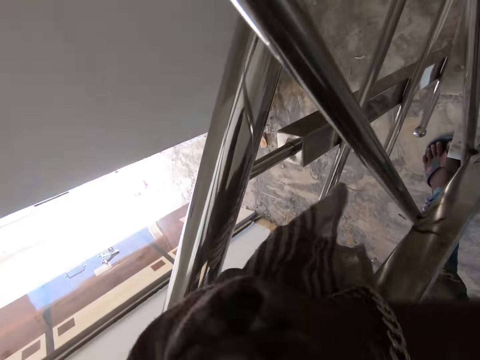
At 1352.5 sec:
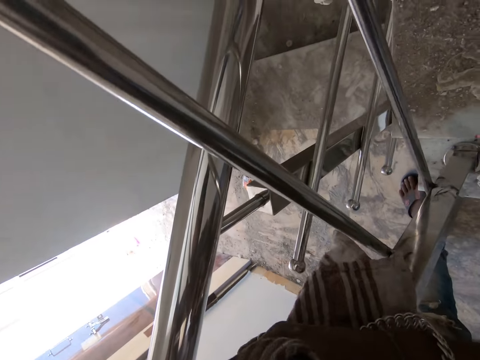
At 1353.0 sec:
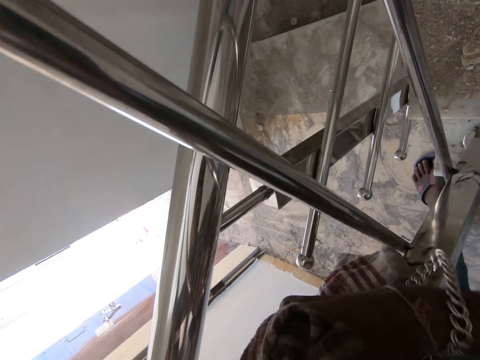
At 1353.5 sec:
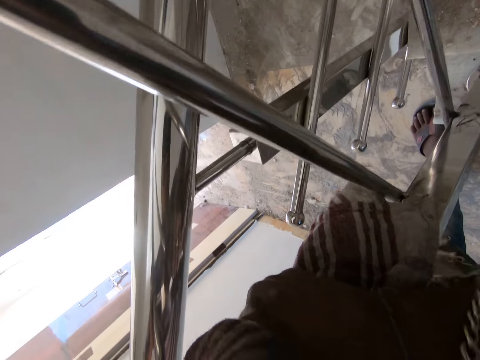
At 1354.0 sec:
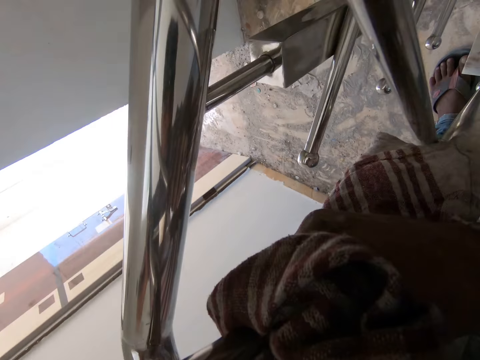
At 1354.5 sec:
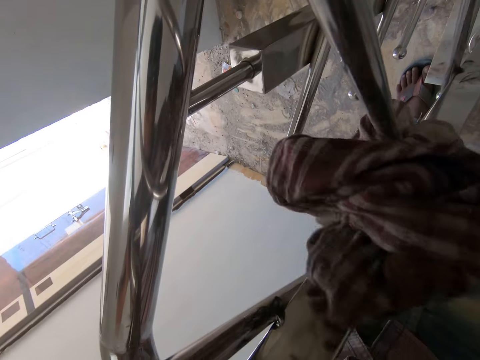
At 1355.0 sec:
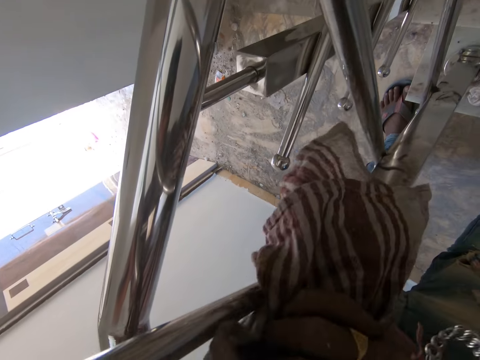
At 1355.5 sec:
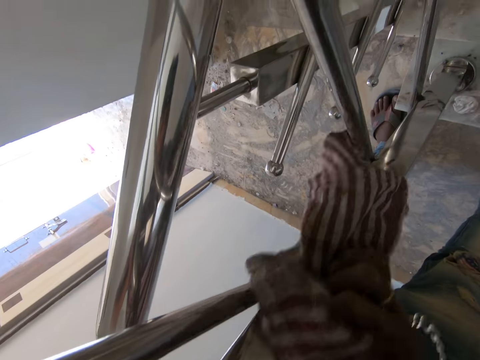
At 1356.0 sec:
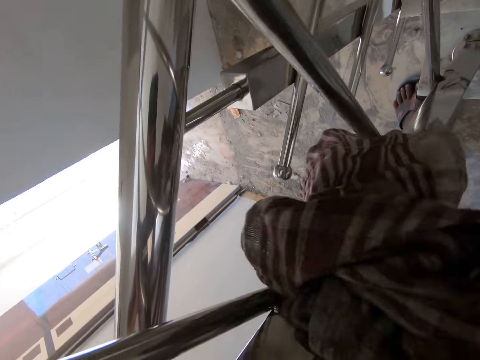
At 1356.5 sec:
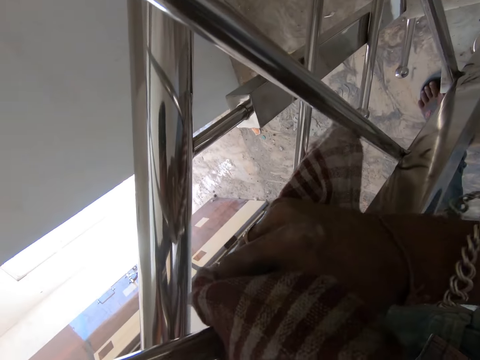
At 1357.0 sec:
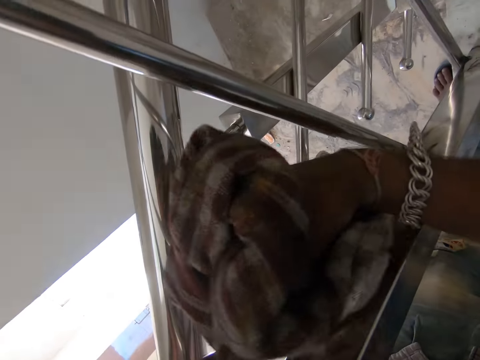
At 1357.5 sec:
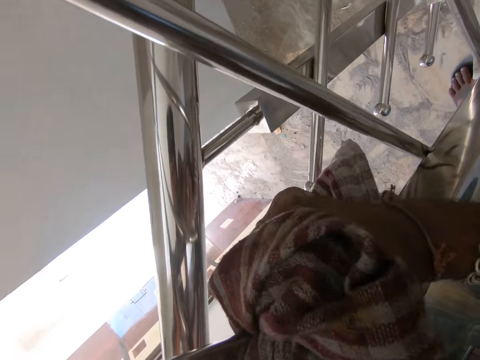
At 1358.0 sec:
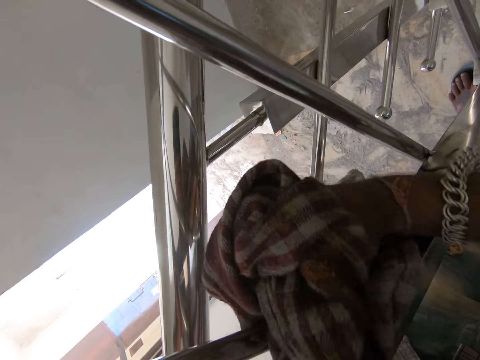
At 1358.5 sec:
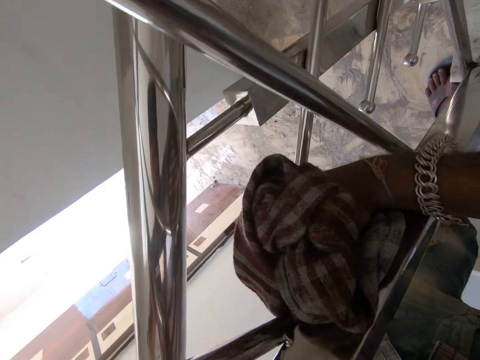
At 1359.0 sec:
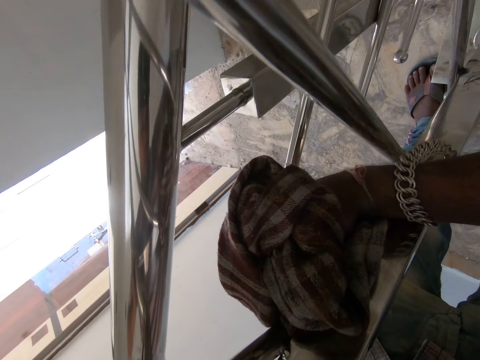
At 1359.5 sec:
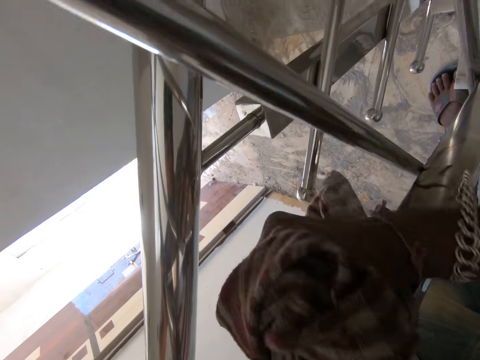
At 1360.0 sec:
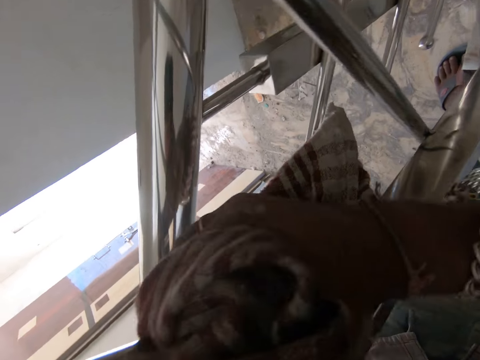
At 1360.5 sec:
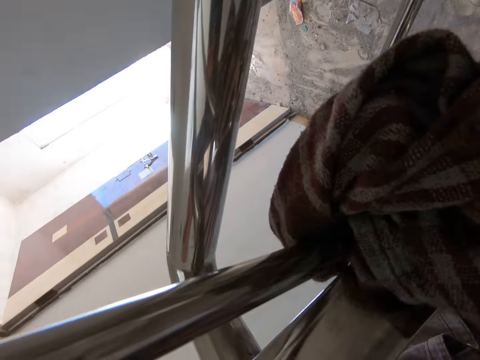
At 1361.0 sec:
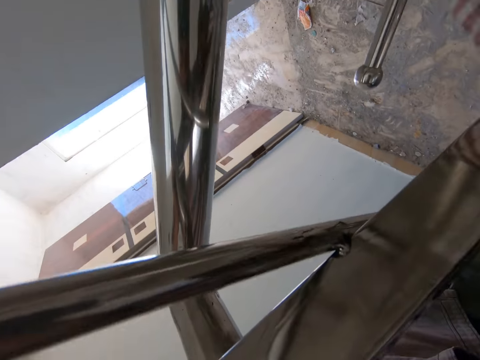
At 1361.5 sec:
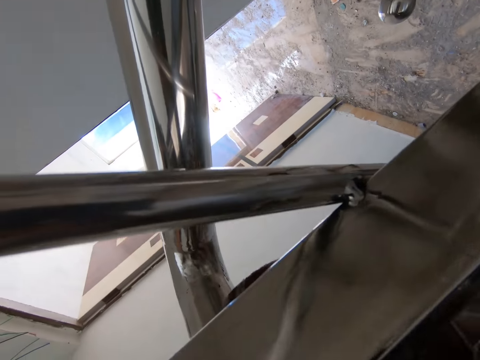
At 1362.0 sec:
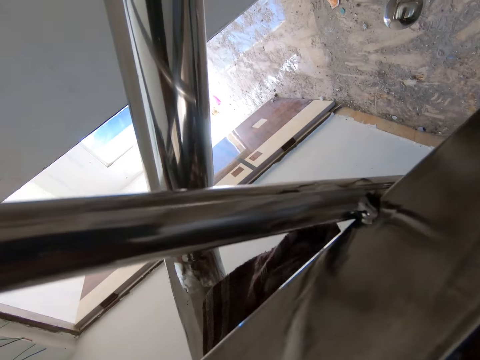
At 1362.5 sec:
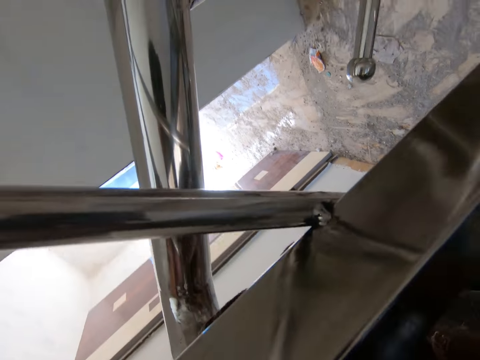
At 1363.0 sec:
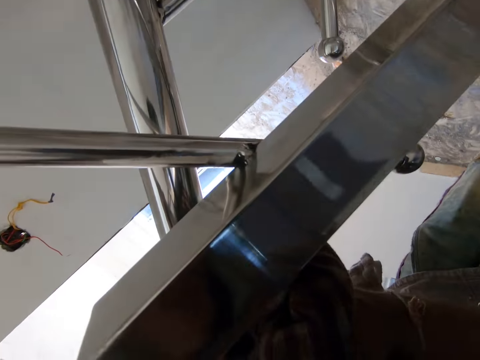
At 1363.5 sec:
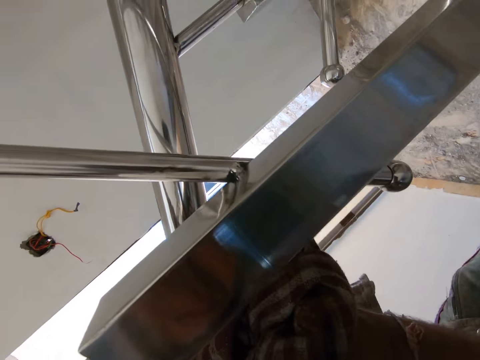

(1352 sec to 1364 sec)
The camera wearer continues to wipe the stair railings with the rag in his hand.

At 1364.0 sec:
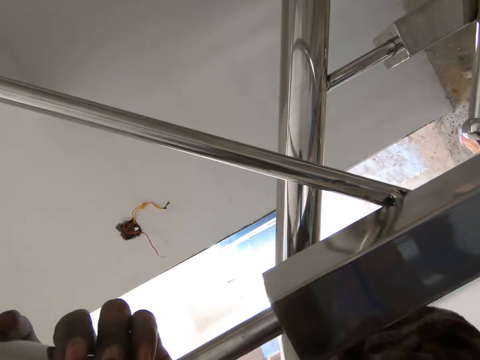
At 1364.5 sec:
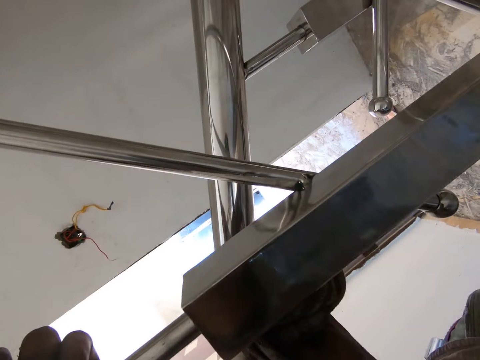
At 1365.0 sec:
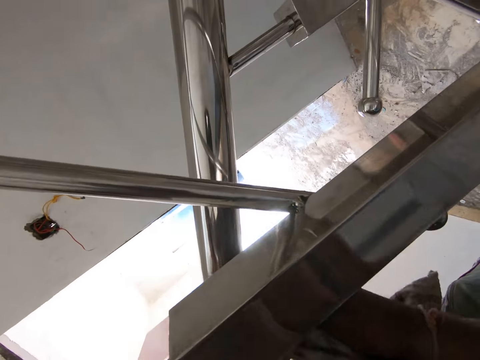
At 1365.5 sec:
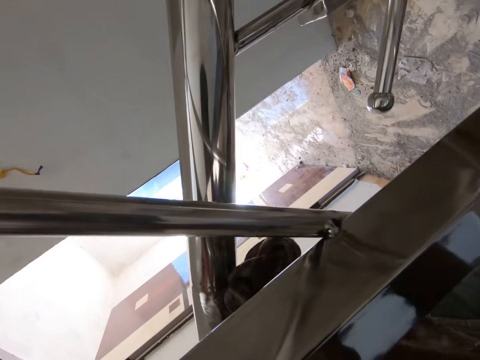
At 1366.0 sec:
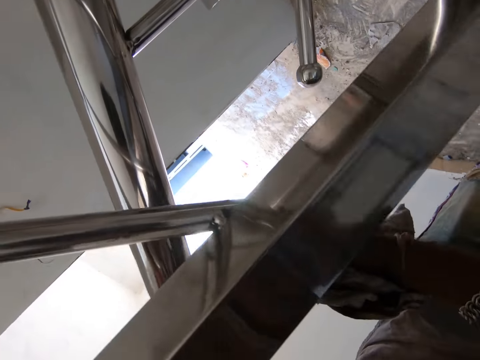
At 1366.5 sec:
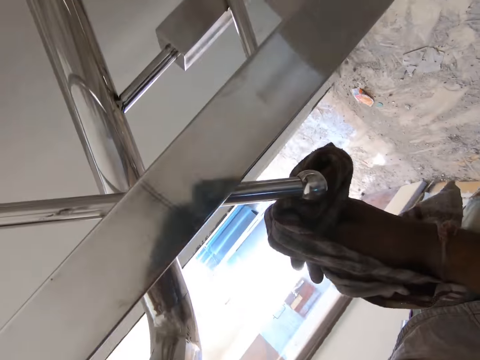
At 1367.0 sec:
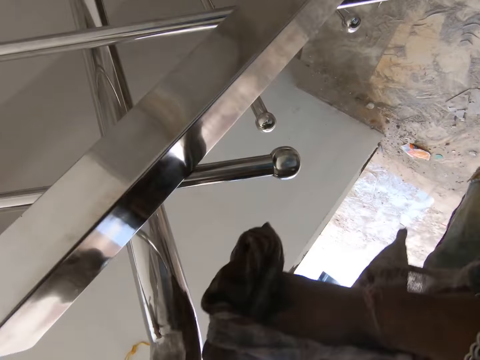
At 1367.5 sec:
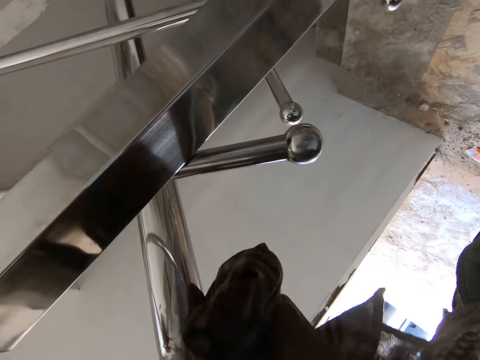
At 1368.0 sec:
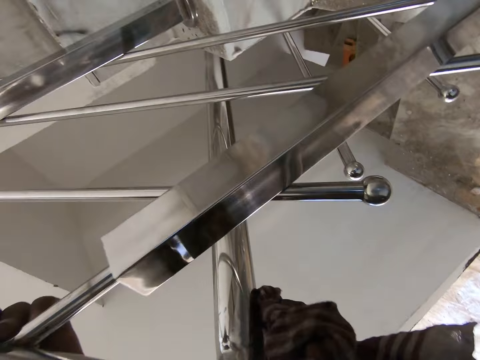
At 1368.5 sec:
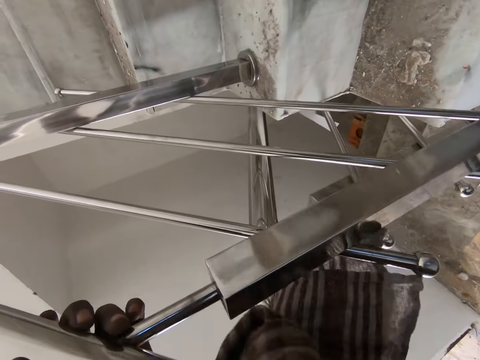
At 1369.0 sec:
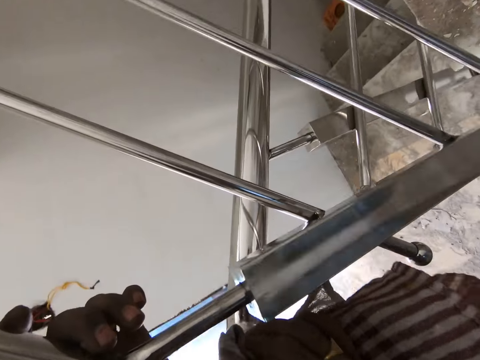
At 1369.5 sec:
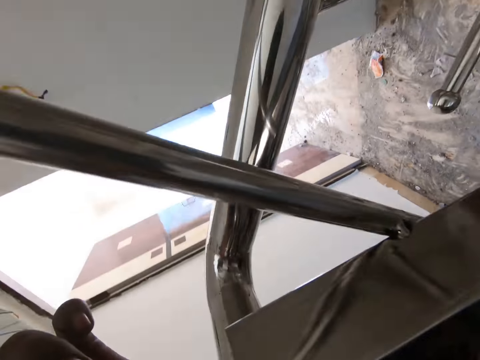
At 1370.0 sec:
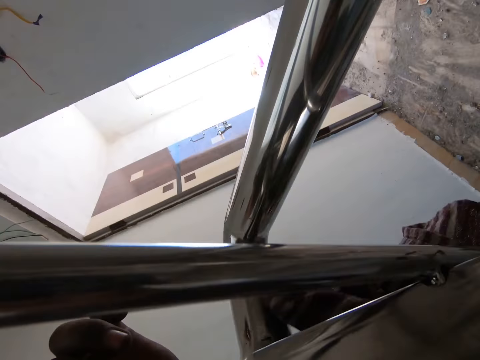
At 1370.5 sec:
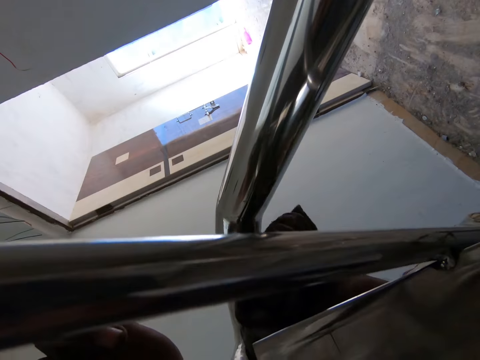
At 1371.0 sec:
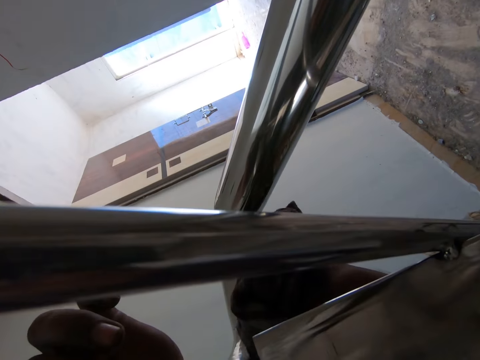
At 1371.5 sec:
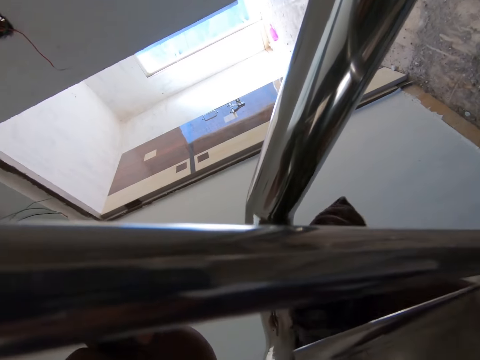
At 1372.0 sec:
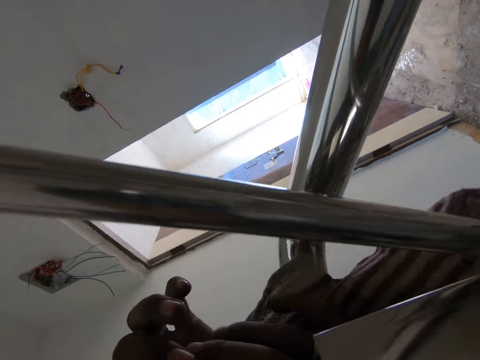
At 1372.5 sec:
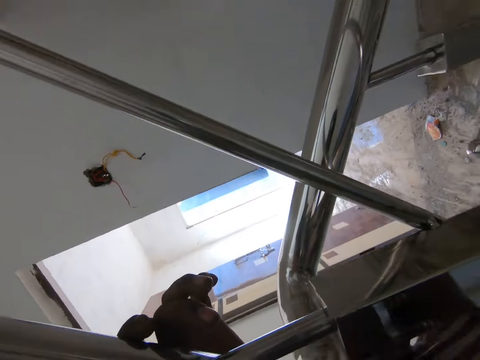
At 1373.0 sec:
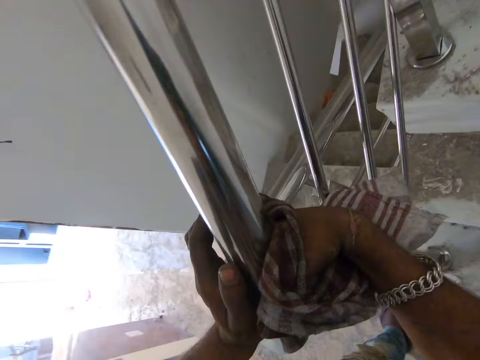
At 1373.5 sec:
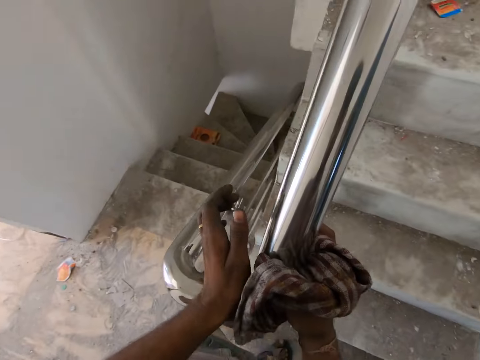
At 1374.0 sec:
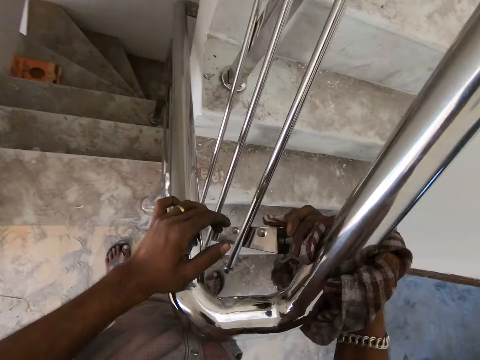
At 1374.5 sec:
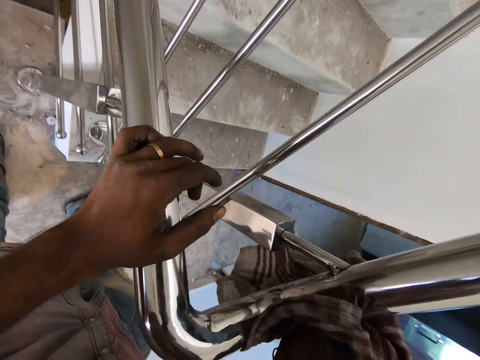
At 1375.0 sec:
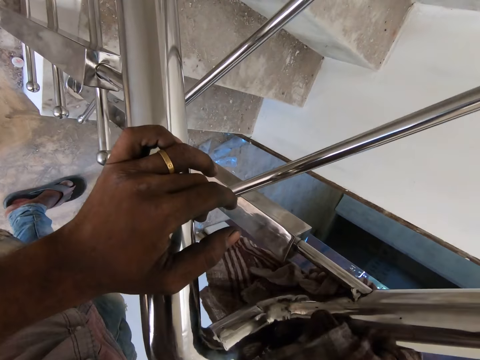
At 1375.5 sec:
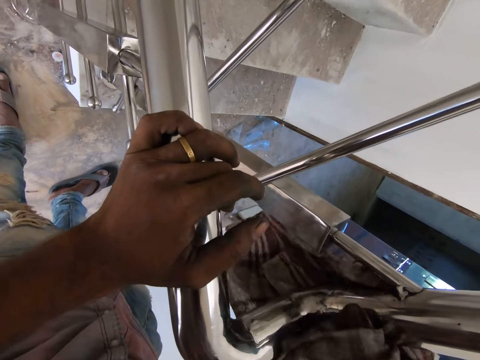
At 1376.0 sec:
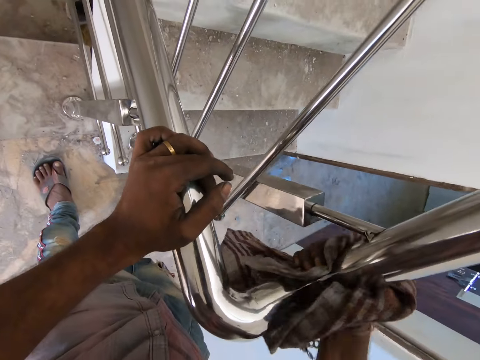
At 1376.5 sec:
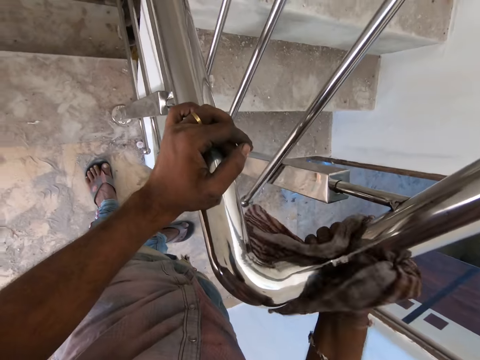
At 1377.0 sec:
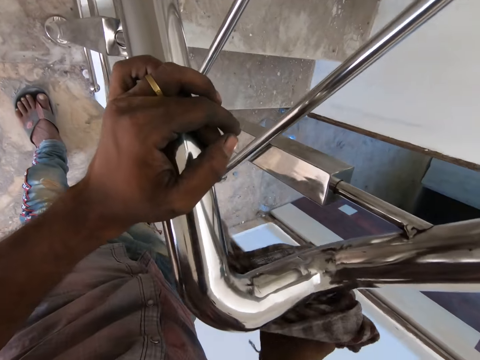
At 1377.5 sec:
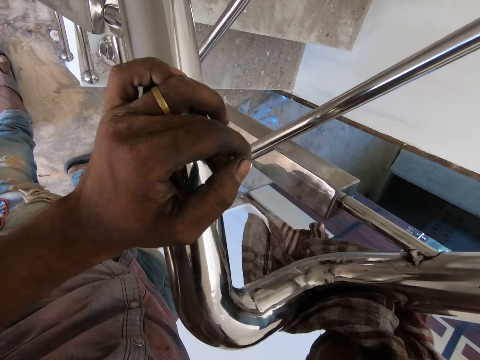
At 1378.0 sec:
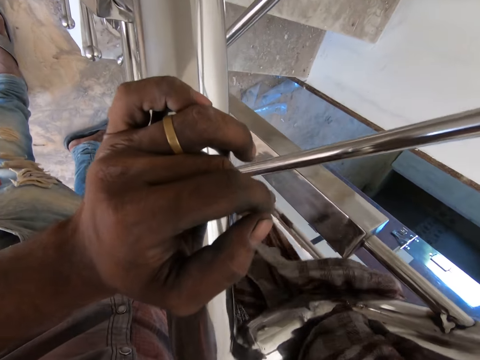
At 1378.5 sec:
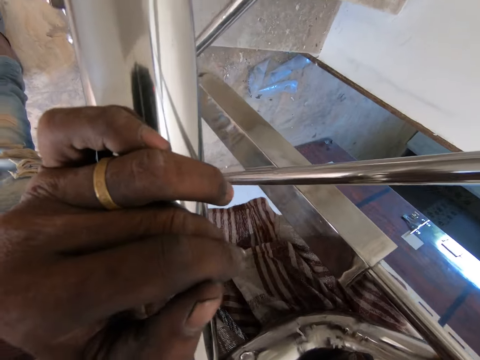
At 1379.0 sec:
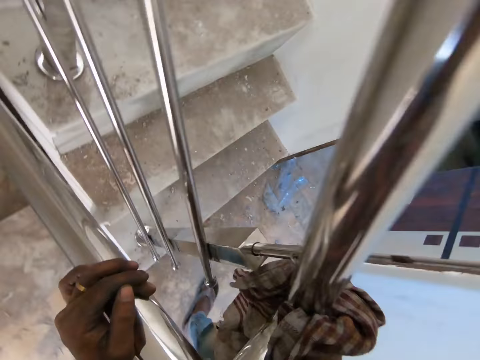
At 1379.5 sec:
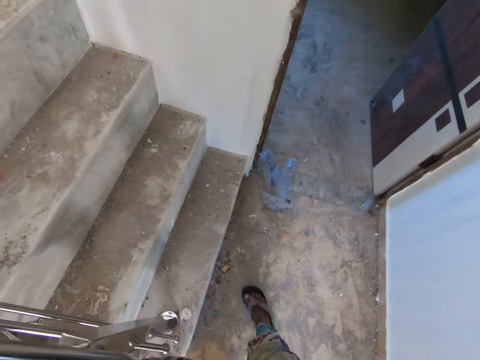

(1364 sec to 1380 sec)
The camera wearer moves the hand. They wipe the metal rod with the piece of cloth. They move the hand. They wipe the metal rod with the piece of cloth. They throw a spit to the floor. They climb the stairs.
